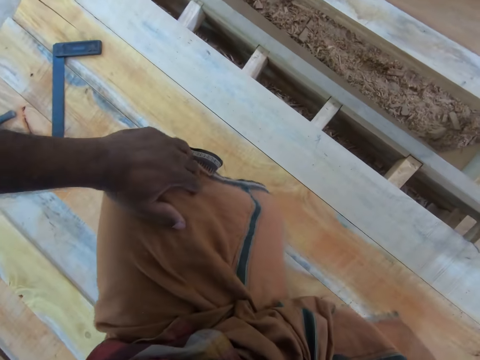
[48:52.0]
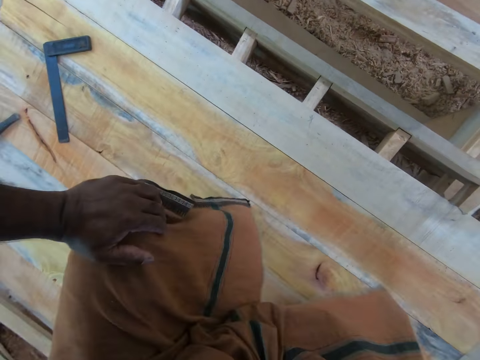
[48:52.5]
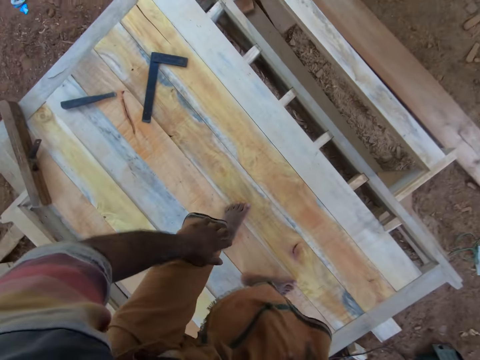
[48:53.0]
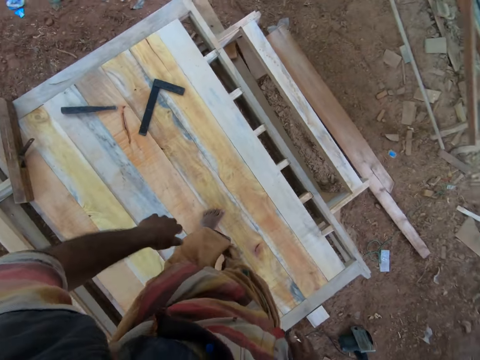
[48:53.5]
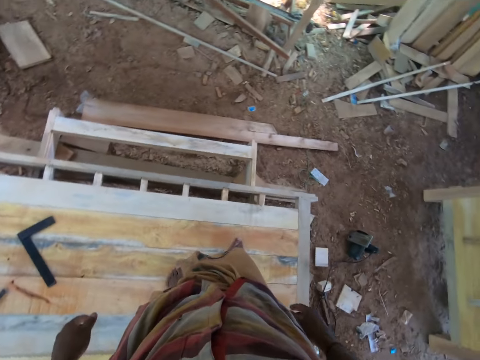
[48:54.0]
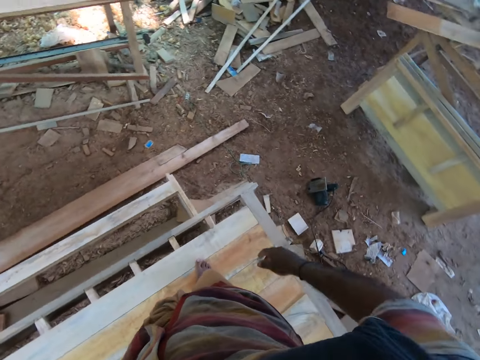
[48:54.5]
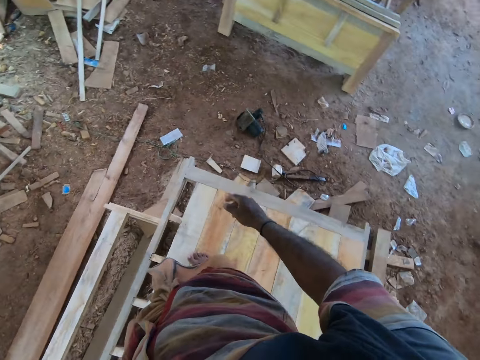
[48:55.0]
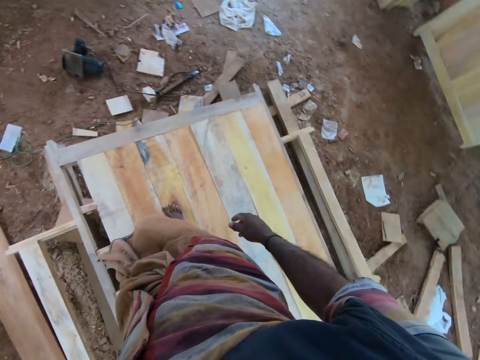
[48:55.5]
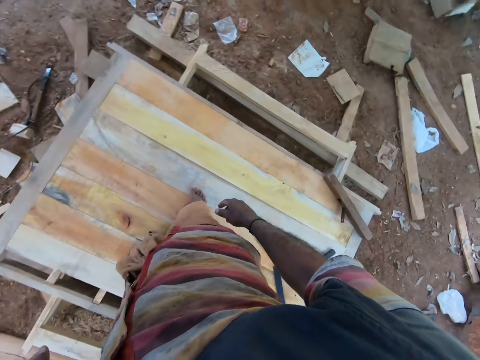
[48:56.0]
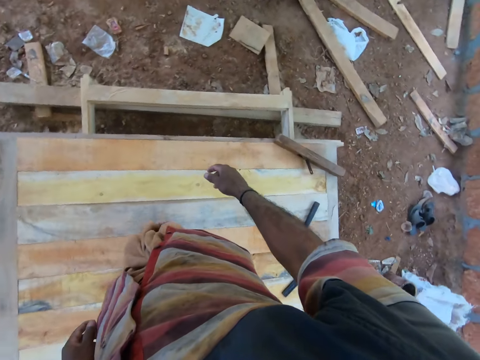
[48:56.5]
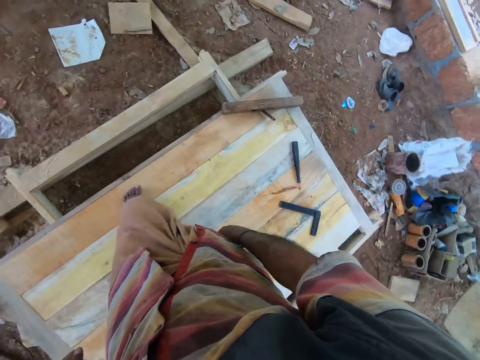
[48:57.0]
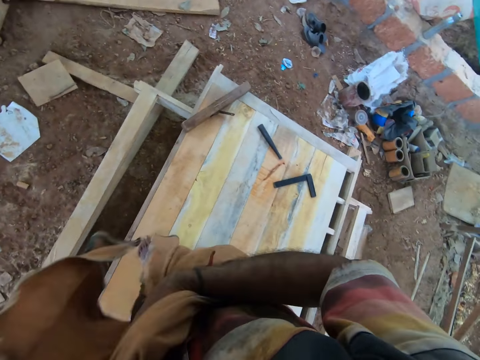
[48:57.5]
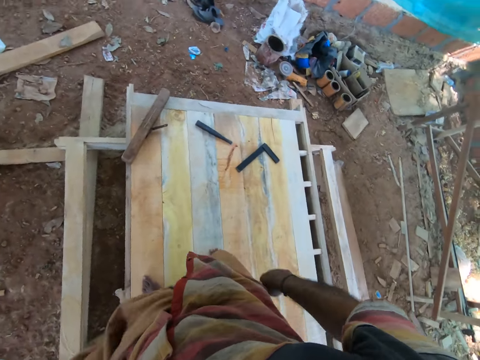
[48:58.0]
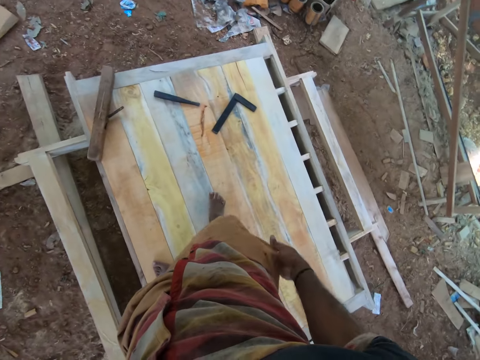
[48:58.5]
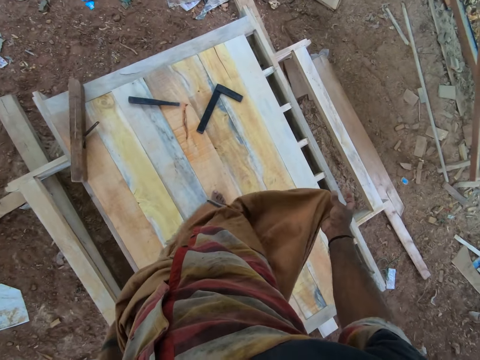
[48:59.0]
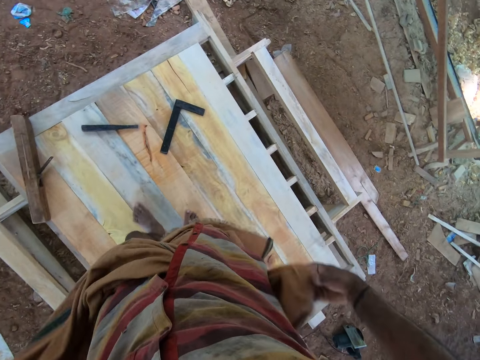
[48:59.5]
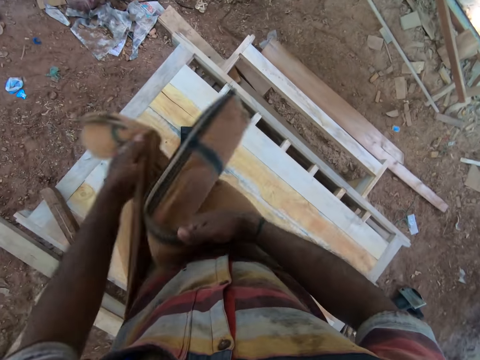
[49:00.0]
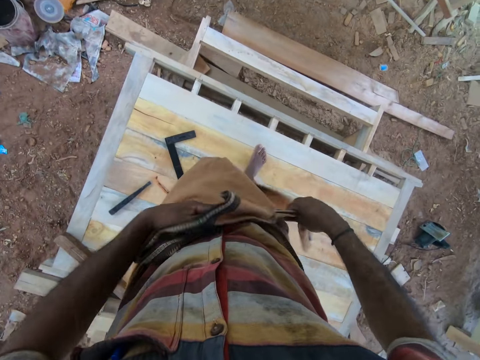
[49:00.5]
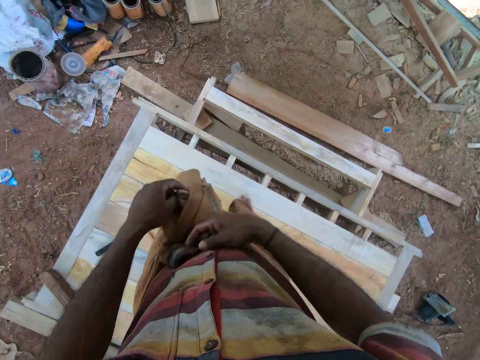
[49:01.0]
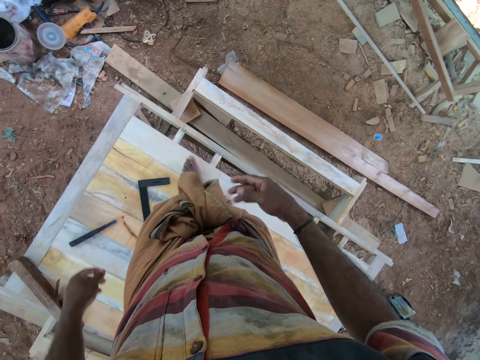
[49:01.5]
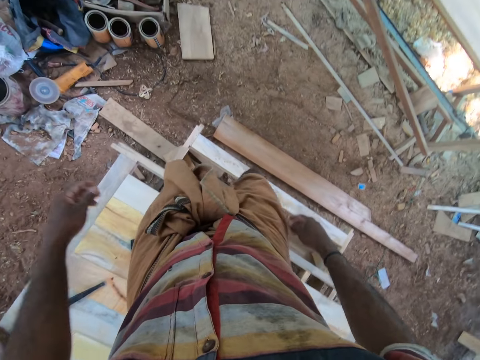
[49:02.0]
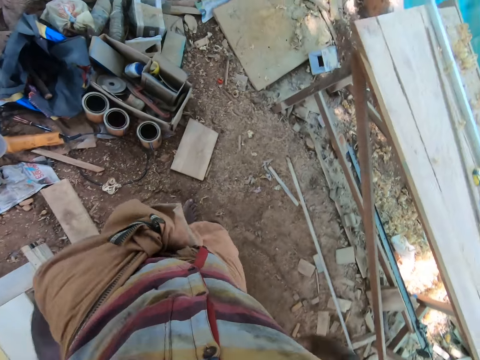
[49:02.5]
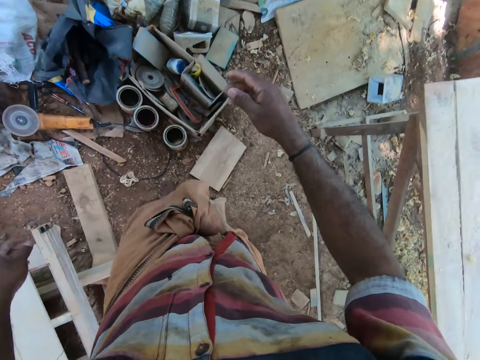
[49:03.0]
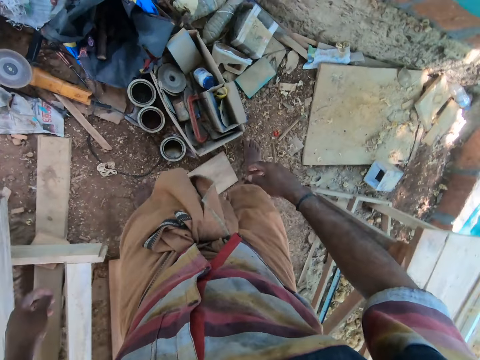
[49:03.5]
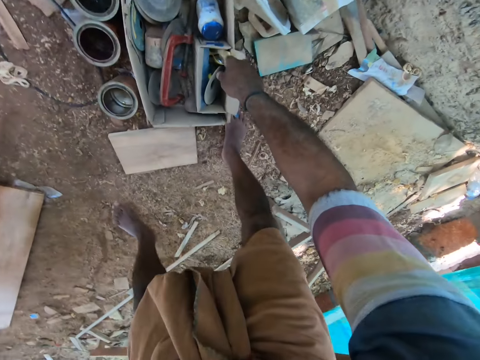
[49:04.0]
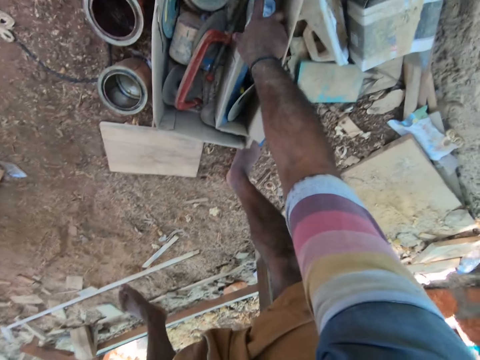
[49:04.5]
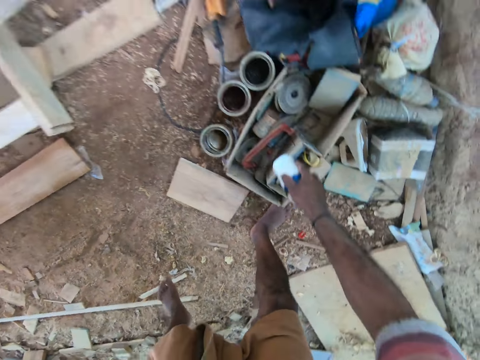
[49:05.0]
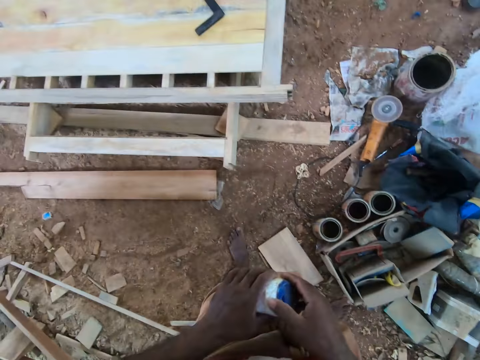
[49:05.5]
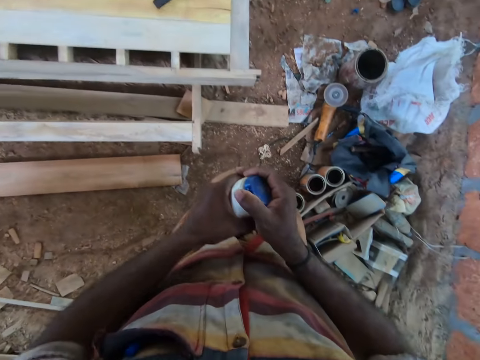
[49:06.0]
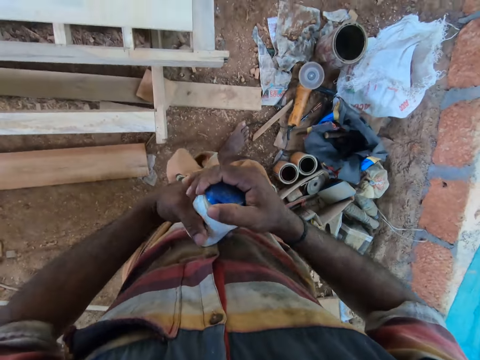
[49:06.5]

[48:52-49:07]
The camera wearer holds the left knee with the left hand. He walks on the woods. He ties the wrapper around his waist with his hands. He holds pieces of the cloth with both hands. He steps on the ground. He takes a jar of wood adhesive or paint from a toolbox on the ground with his right hand. He passes the jar of wood adhesive to his left hand from his right hand. He opens the lid of the jar in his left hand with his right hand.

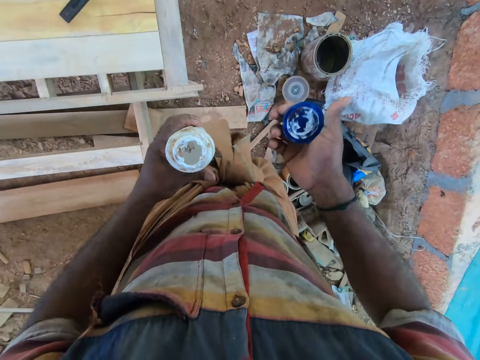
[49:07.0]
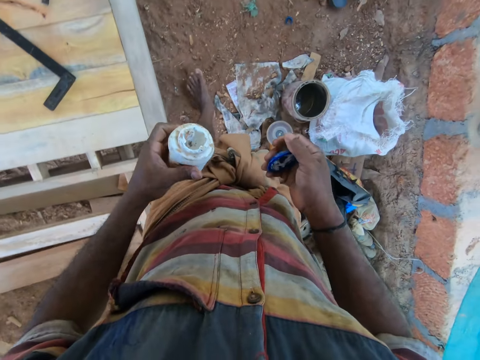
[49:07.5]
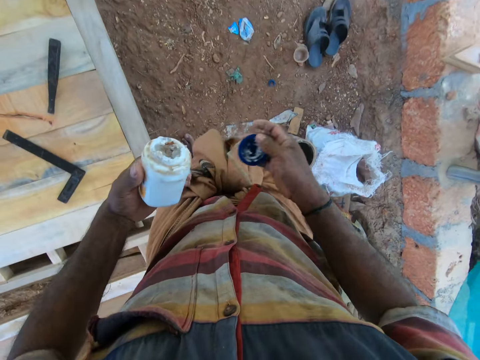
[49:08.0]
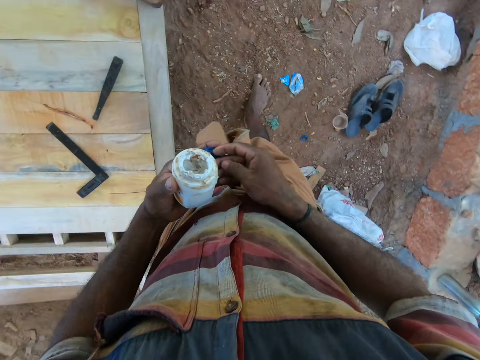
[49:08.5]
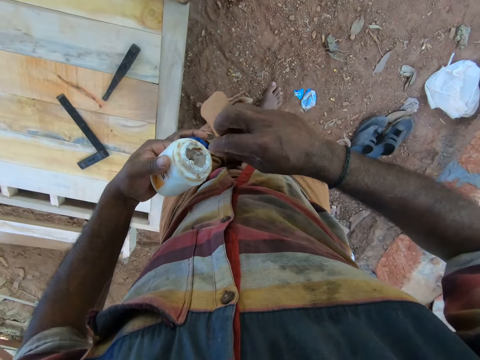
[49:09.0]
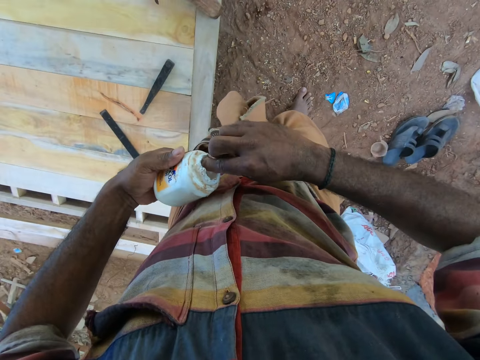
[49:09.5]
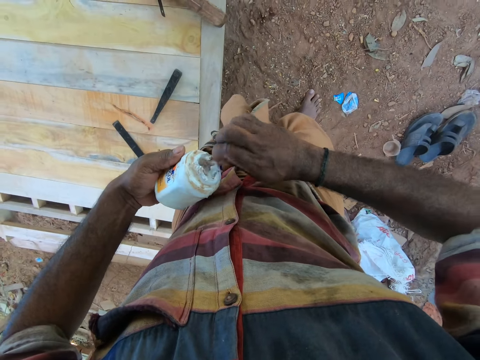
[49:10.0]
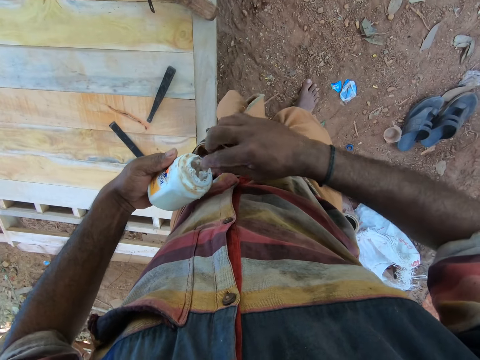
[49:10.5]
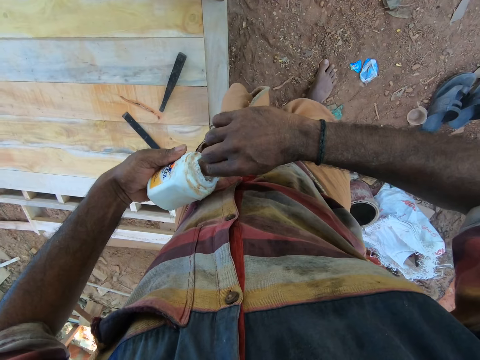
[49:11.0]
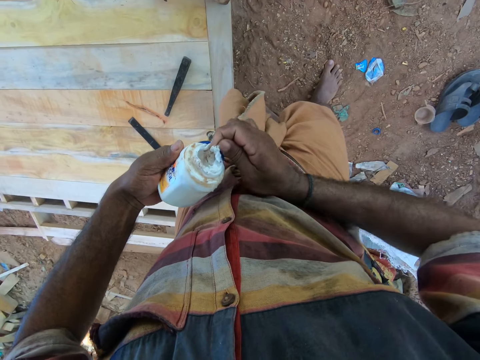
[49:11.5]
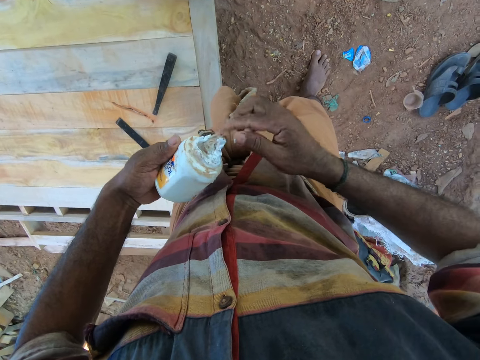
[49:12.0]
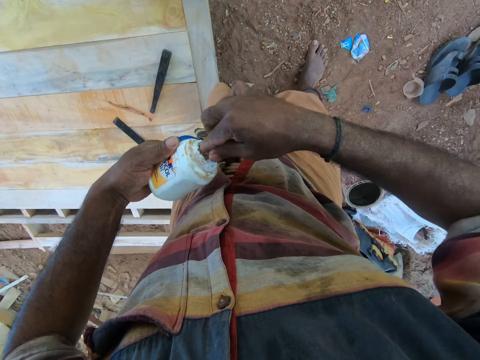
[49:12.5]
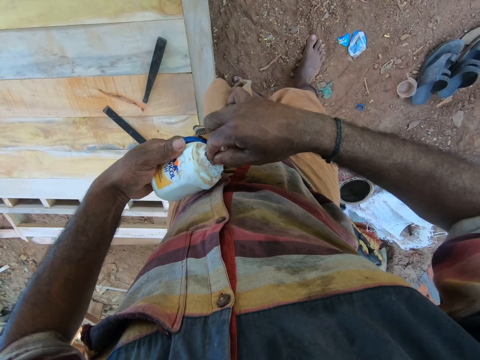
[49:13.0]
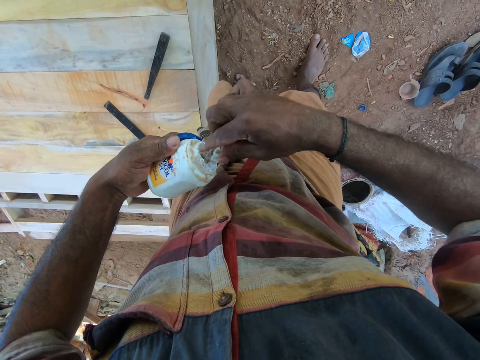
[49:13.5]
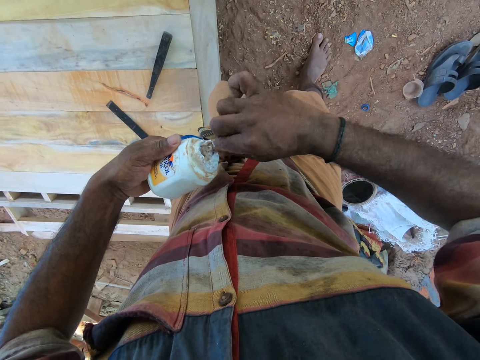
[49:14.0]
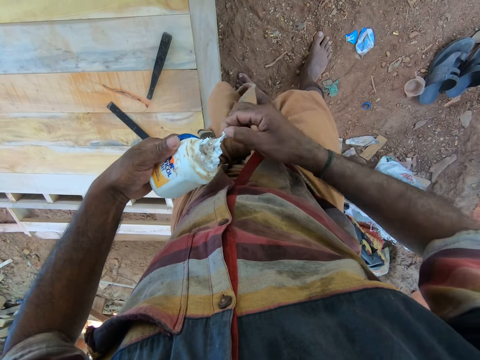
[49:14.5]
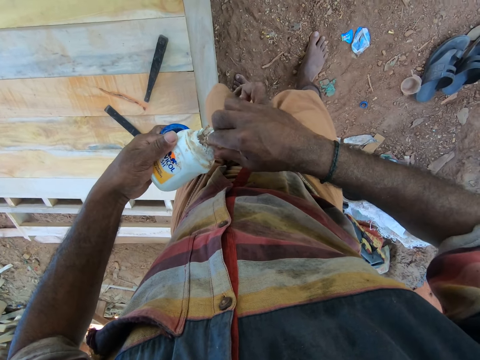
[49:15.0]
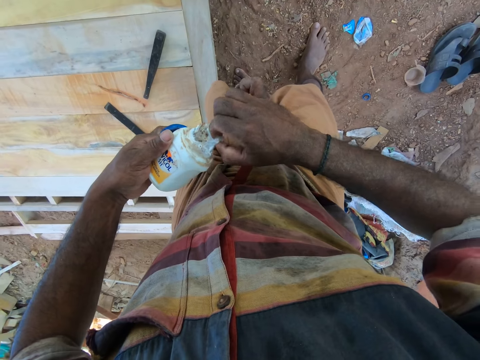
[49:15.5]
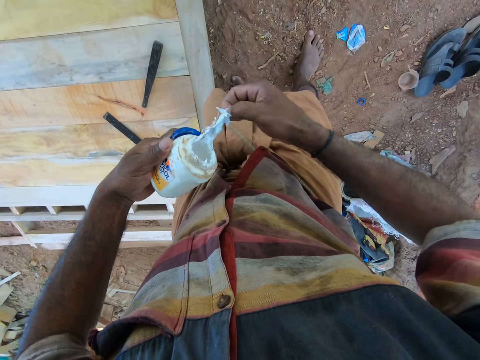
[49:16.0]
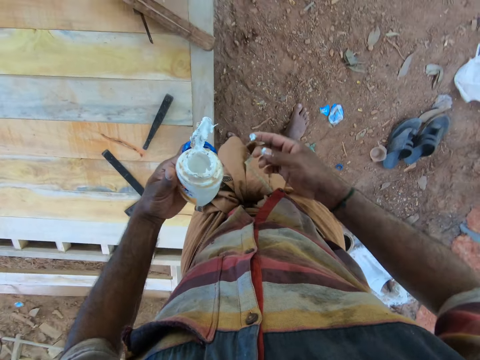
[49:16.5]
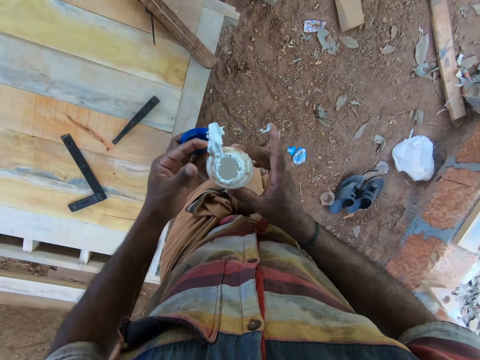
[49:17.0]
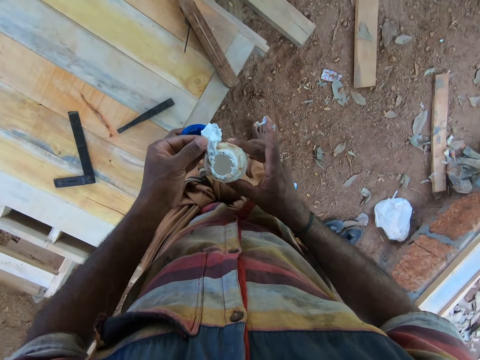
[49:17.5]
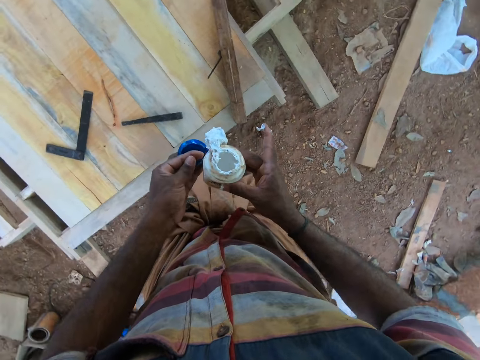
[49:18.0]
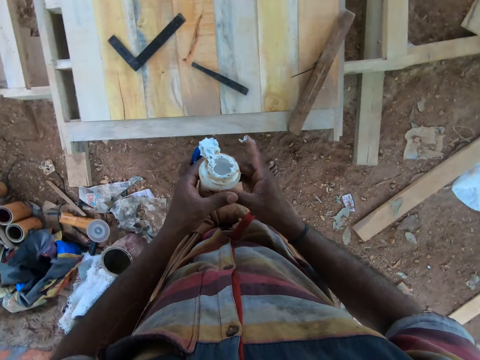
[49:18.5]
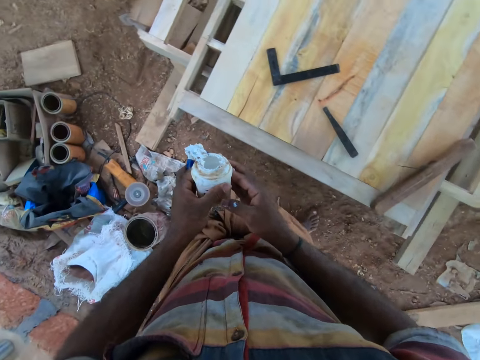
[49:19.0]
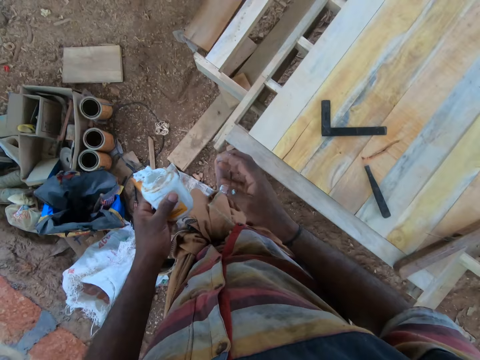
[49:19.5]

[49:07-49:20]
The camera wearer passes the lid to his left hand from his right hand. He pulls a protective cover from the jar of wood adhesive in his left hand with his right hand. He dips the right hand index finger in the paint.
